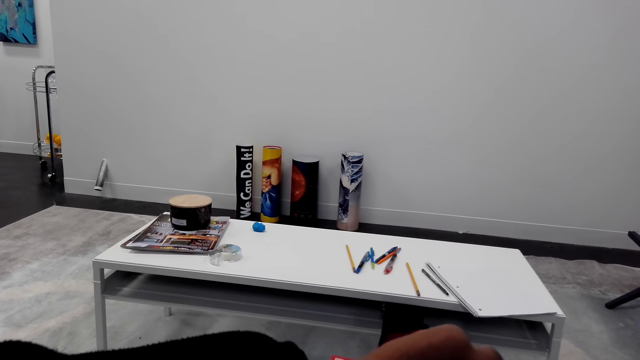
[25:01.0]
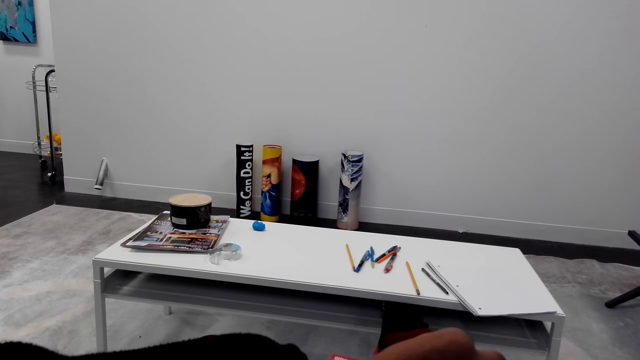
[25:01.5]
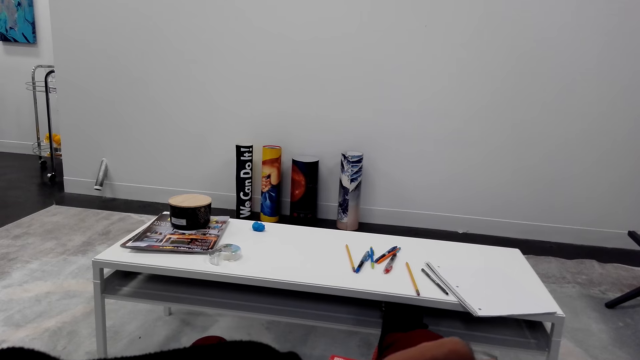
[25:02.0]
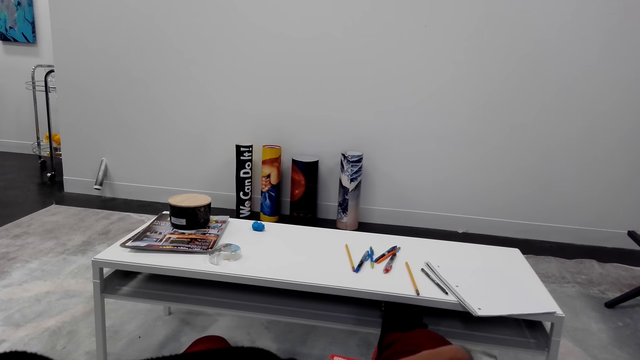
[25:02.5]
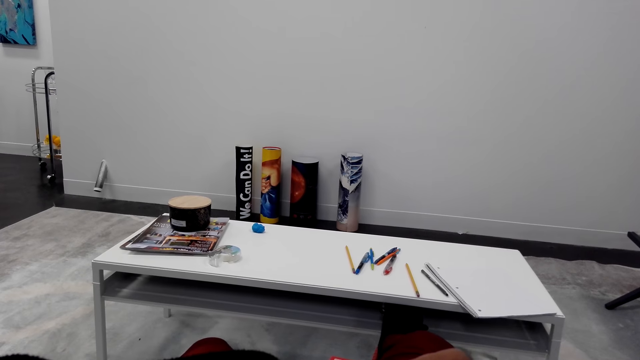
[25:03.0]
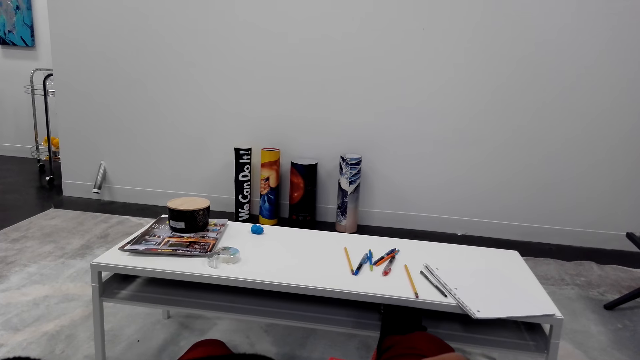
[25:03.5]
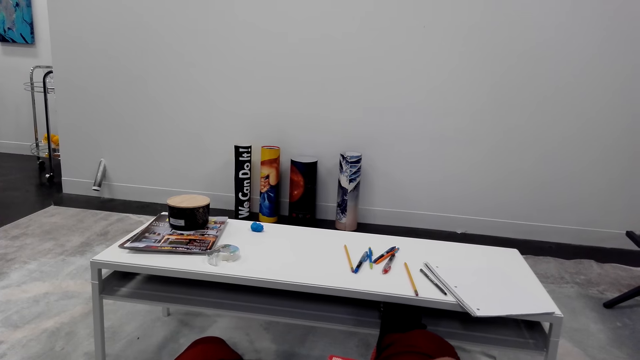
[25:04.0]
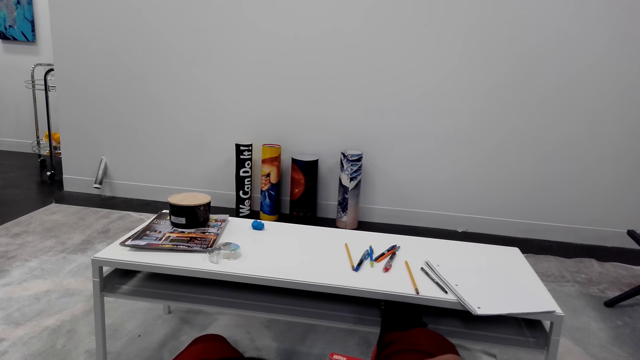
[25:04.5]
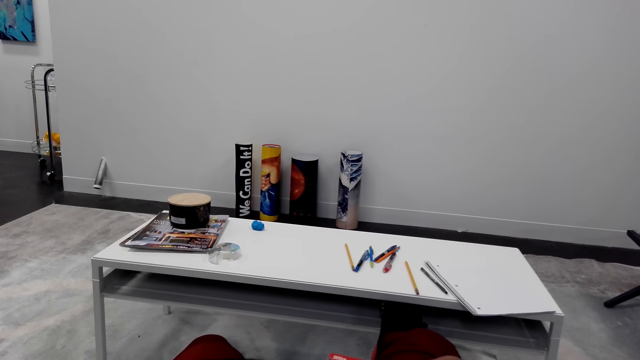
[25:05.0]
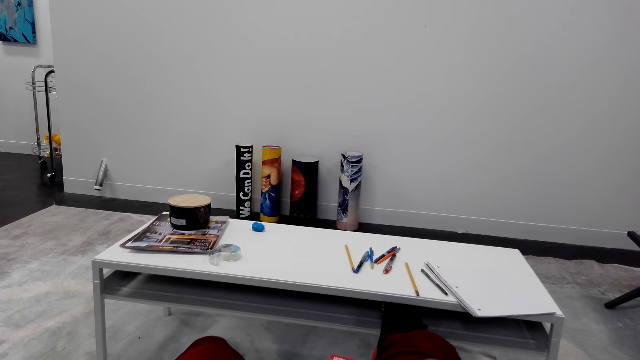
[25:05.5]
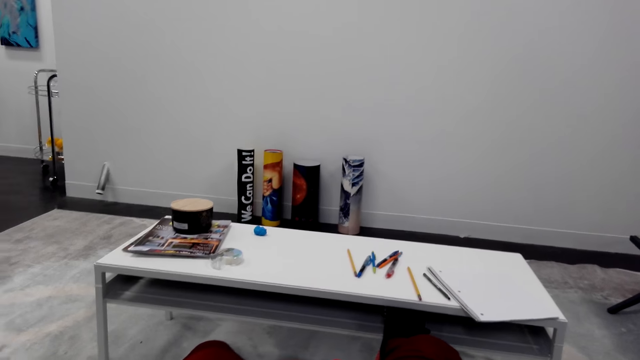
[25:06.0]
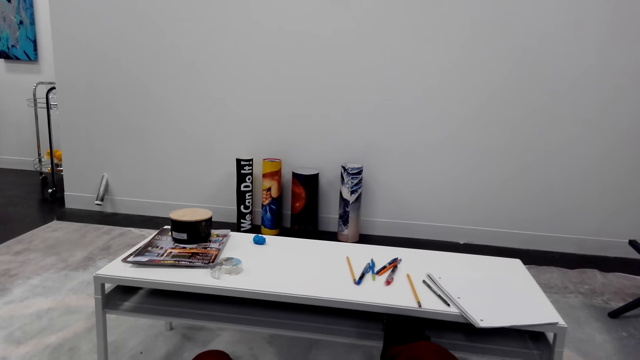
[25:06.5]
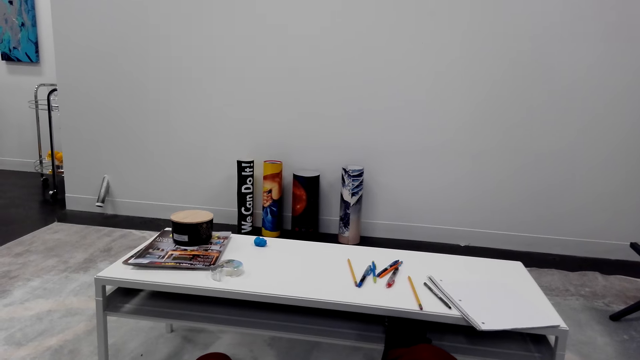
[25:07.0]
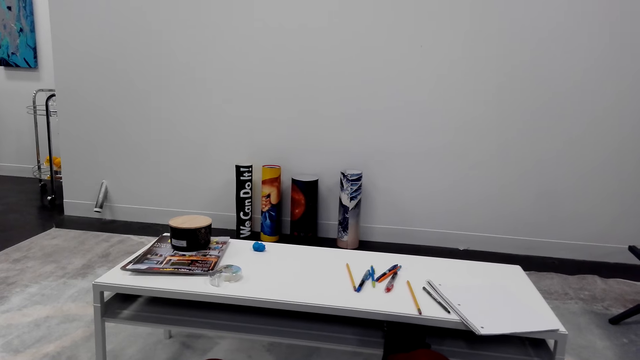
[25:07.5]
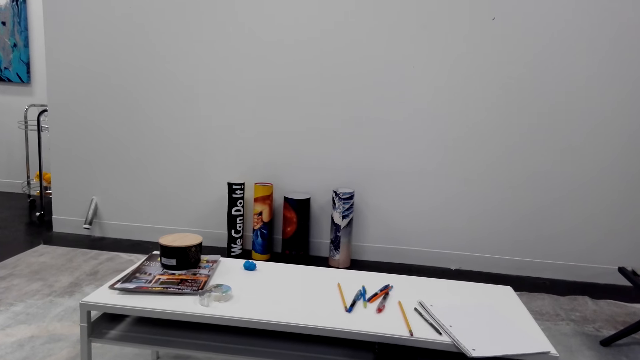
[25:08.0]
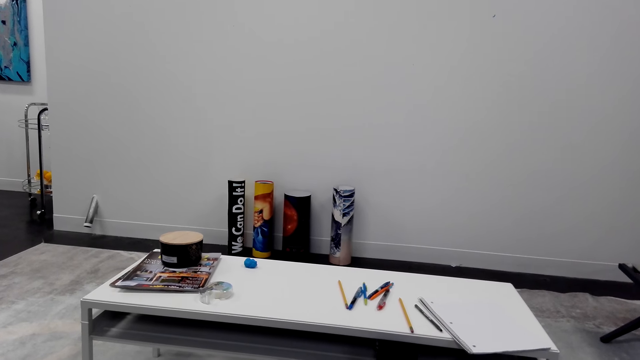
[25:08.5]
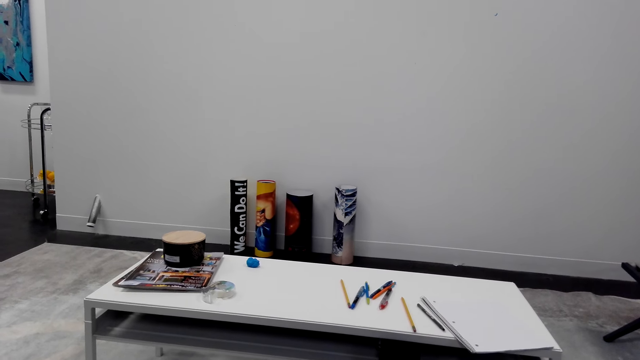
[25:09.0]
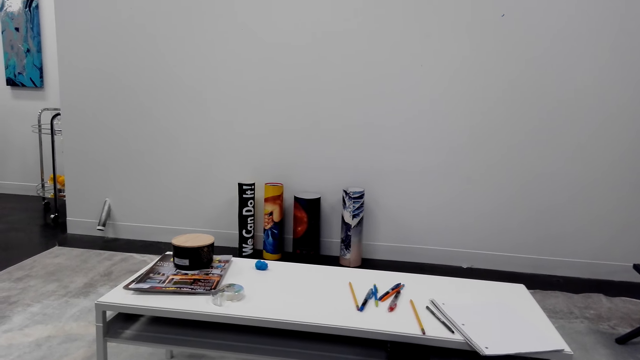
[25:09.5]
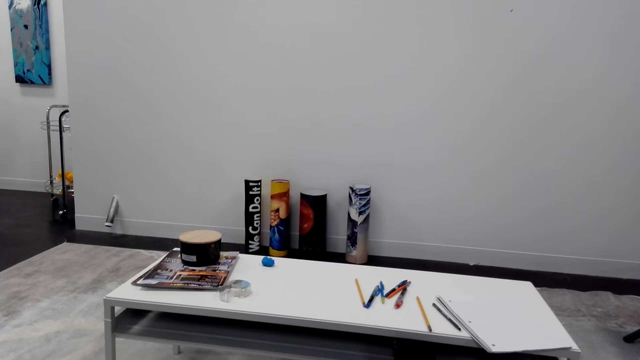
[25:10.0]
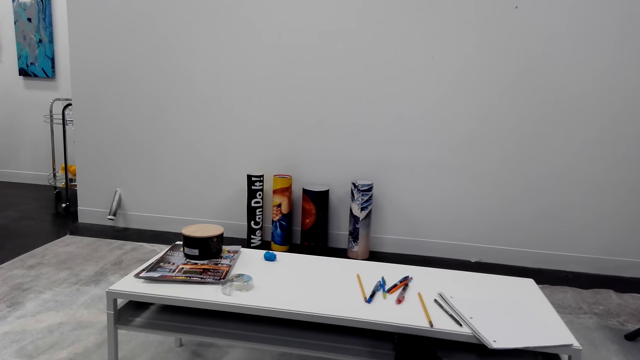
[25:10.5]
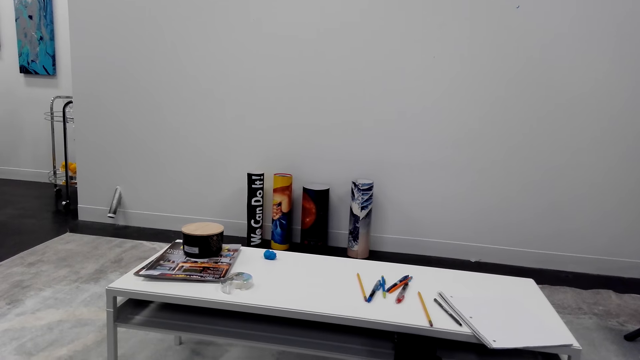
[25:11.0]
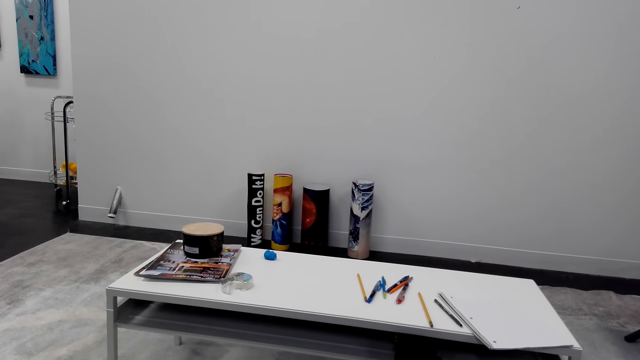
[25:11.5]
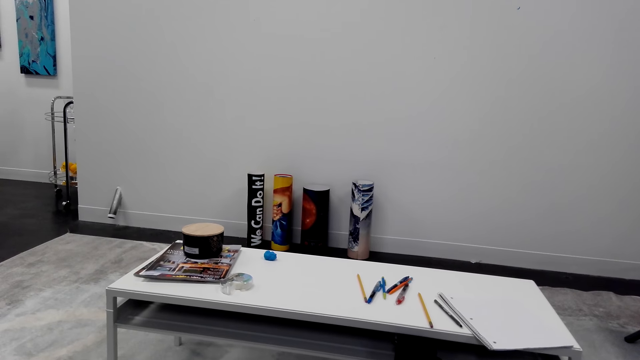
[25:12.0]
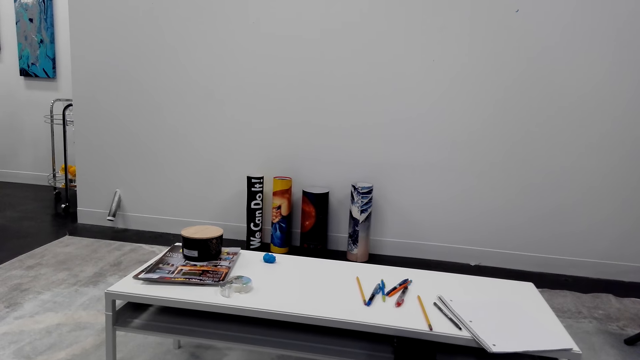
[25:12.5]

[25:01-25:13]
The camera wearer looks at the hand. They look at the table.

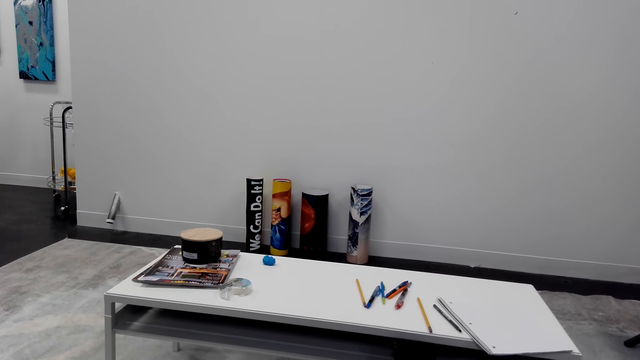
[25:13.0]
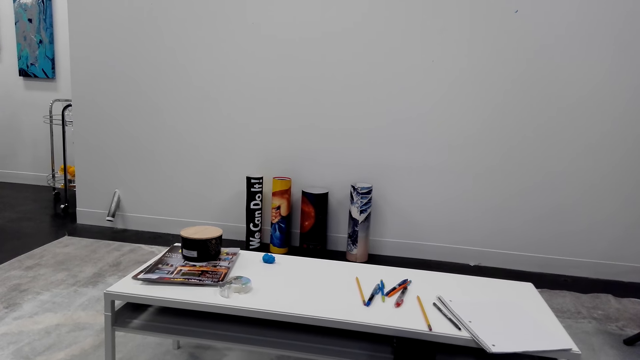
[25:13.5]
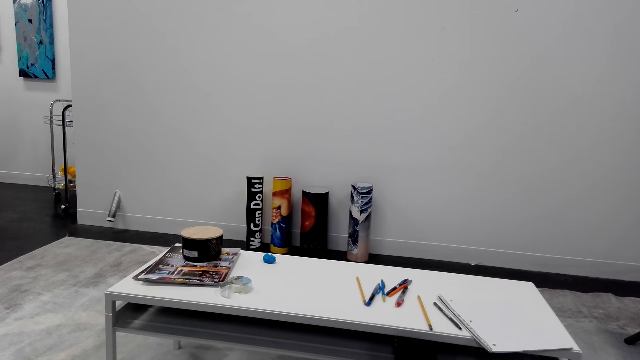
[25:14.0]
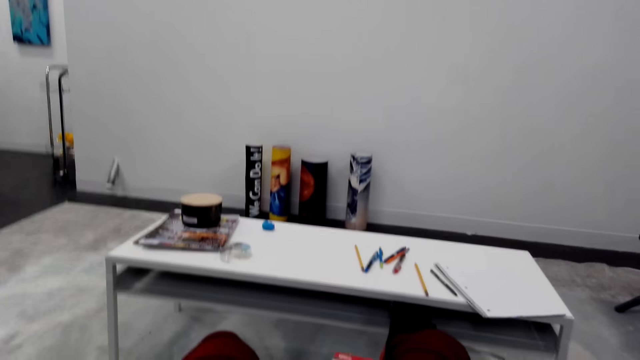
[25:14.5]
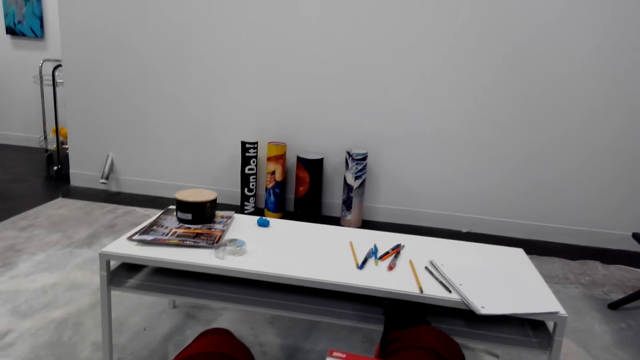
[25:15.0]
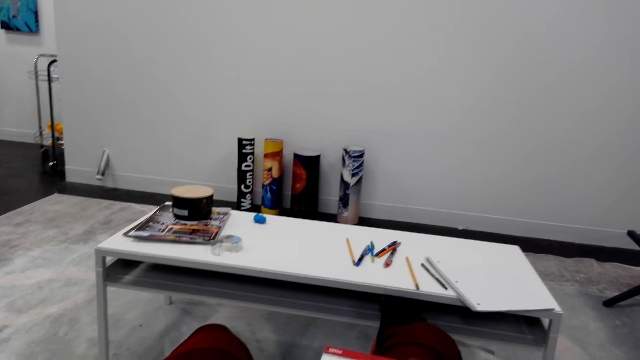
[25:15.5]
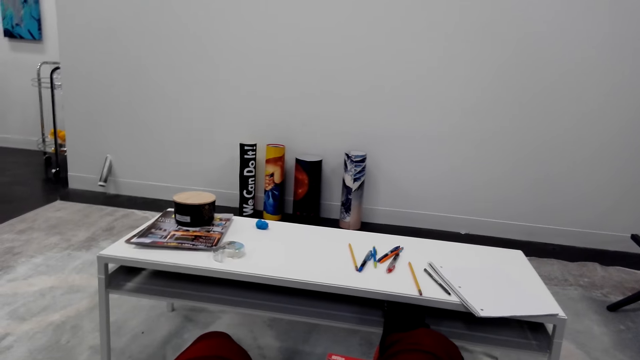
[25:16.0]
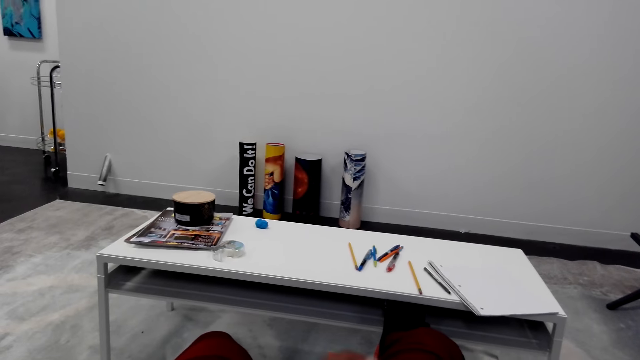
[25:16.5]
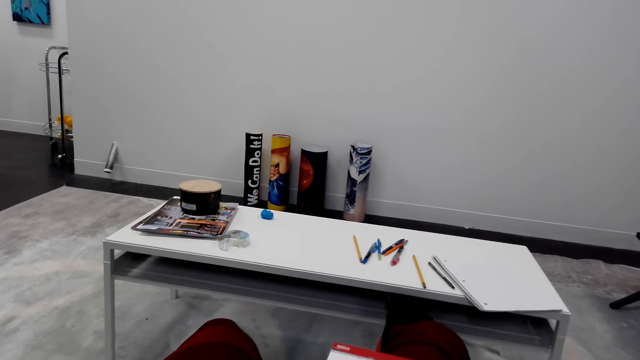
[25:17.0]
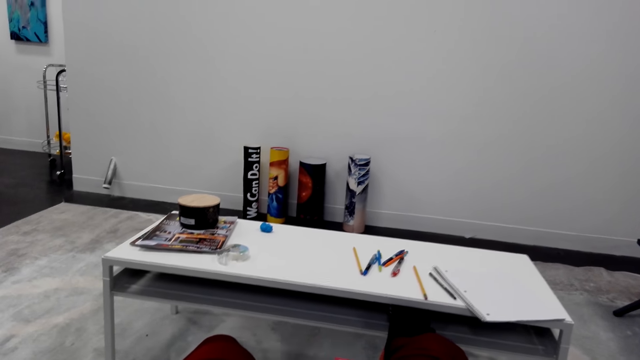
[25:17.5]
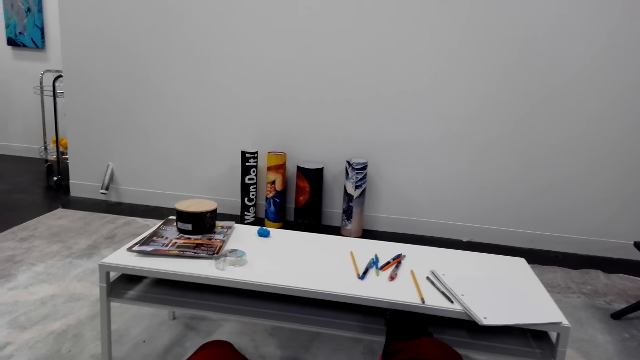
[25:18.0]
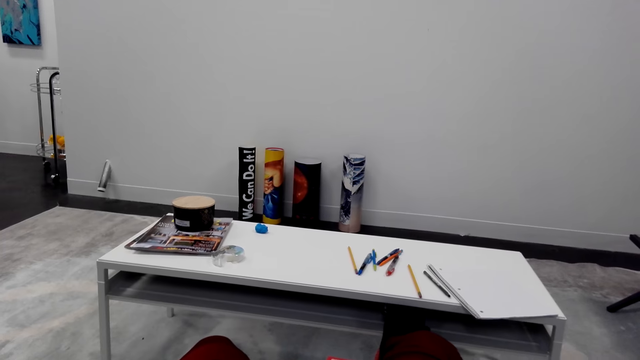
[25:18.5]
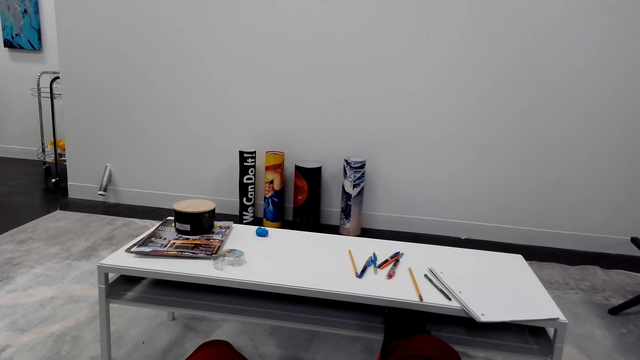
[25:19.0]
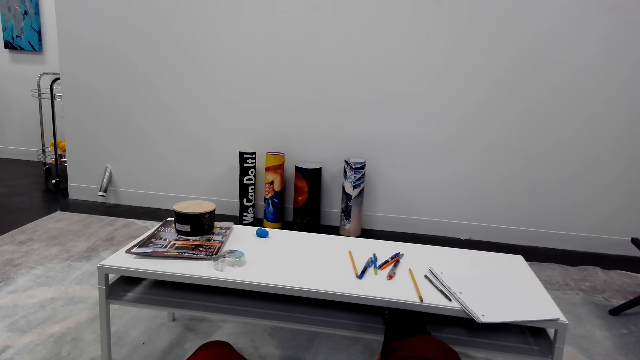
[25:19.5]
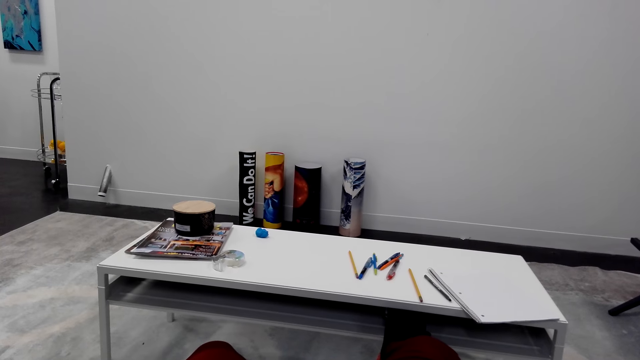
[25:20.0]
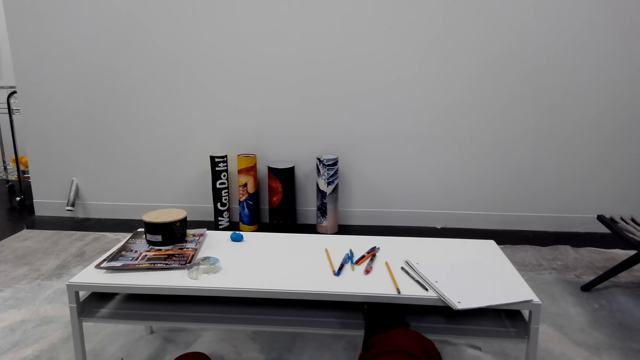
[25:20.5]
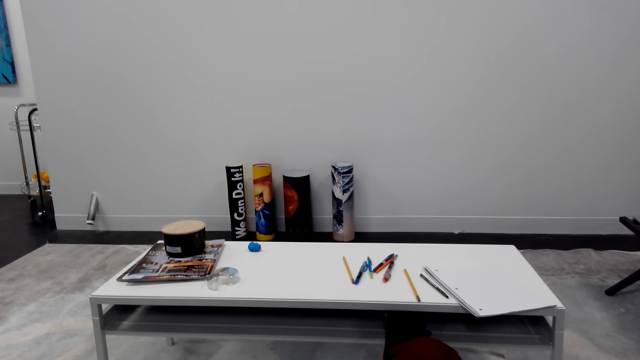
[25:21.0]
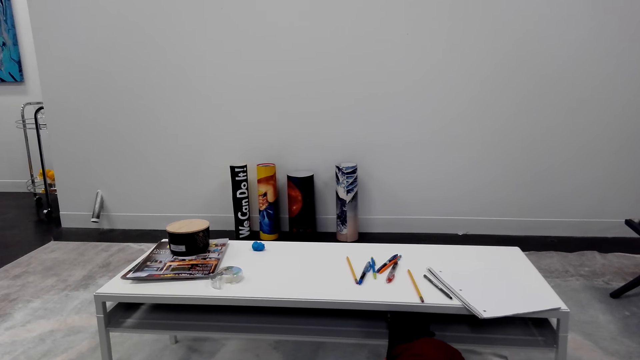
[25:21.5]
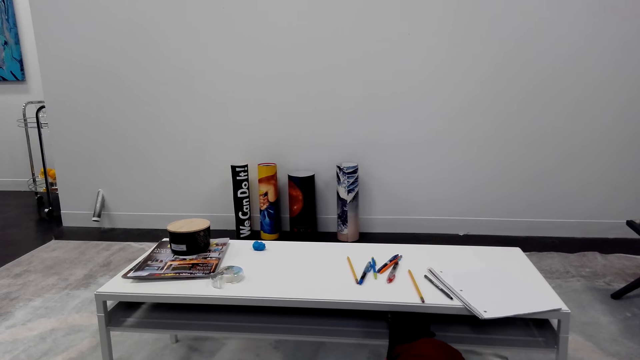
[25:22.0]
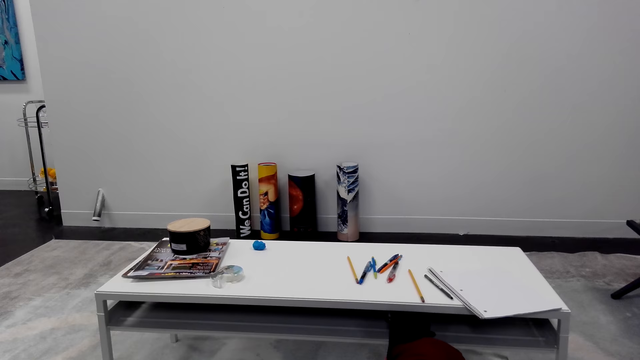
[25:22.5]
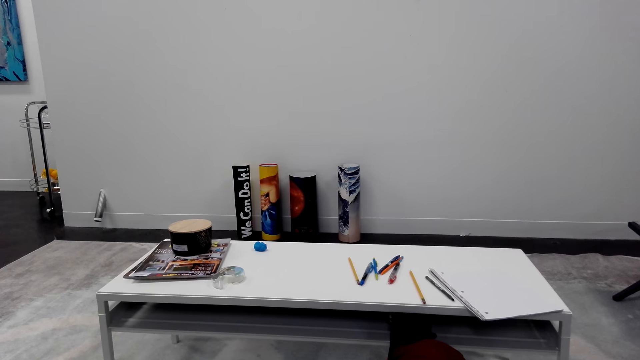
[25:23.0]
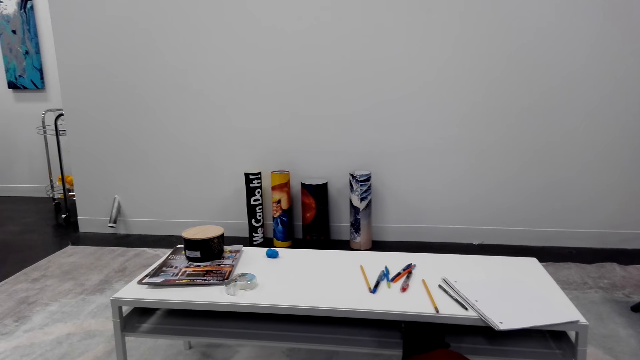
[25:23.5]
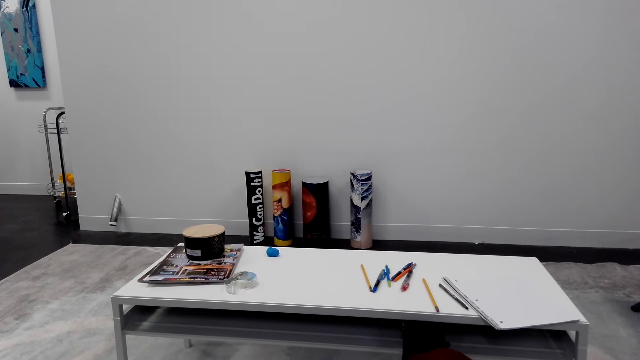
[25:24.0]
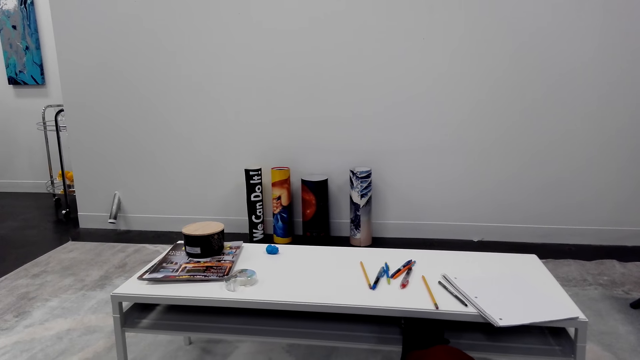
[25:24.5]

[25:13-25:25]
The camera wearer converses. They draw on the book.
